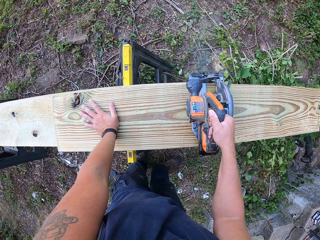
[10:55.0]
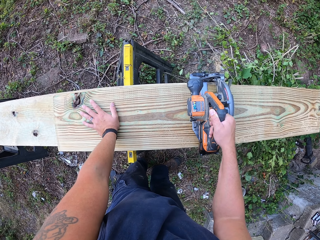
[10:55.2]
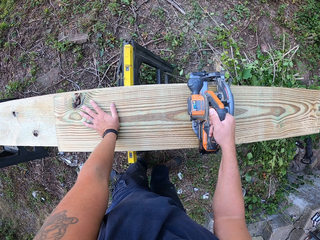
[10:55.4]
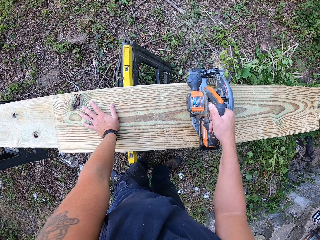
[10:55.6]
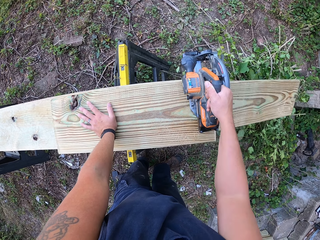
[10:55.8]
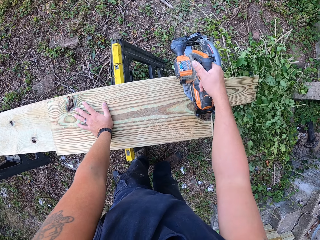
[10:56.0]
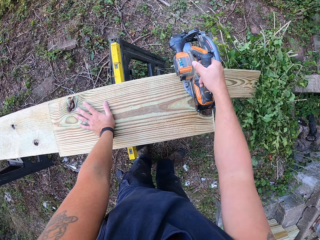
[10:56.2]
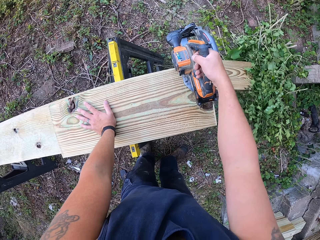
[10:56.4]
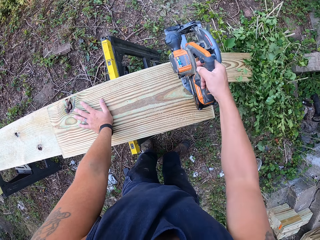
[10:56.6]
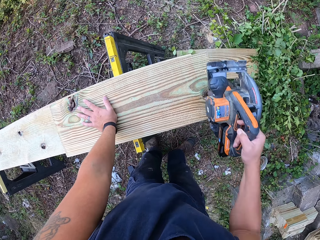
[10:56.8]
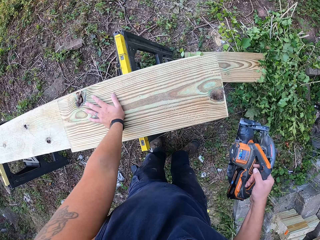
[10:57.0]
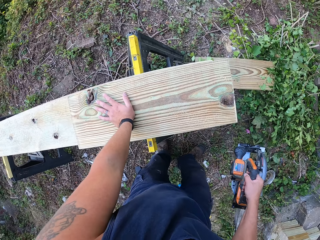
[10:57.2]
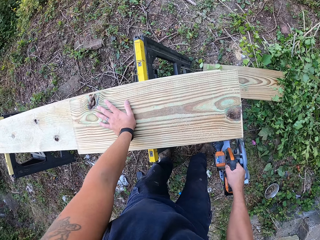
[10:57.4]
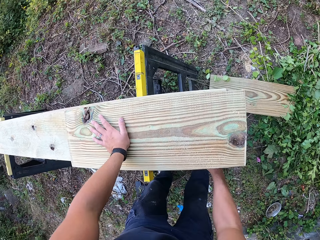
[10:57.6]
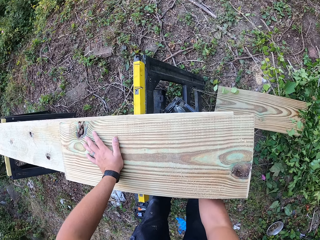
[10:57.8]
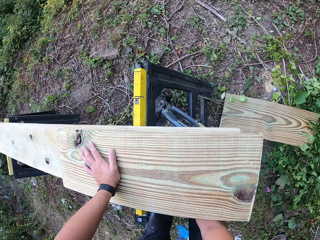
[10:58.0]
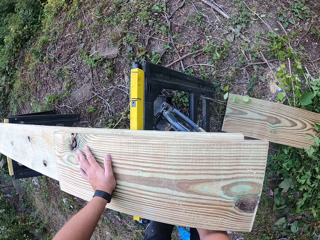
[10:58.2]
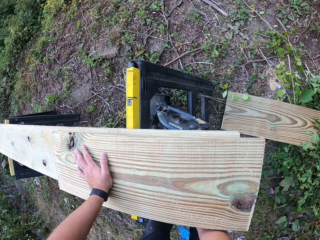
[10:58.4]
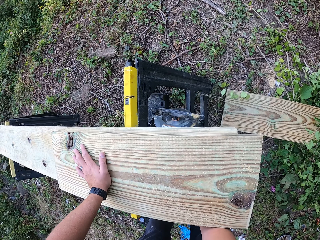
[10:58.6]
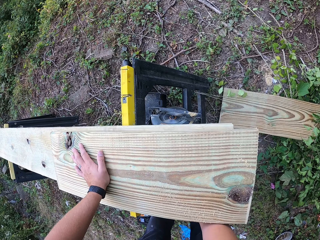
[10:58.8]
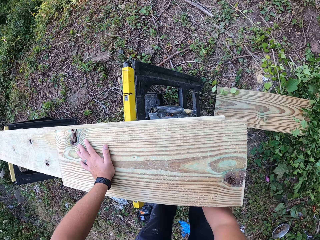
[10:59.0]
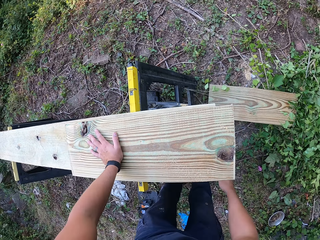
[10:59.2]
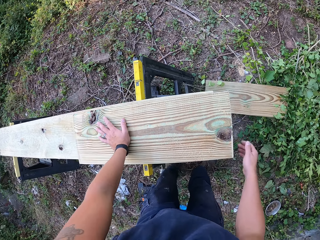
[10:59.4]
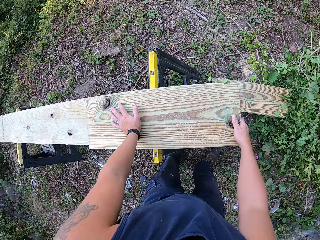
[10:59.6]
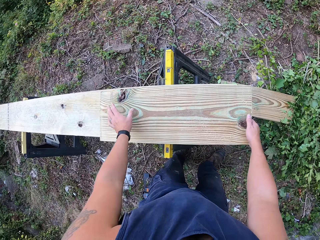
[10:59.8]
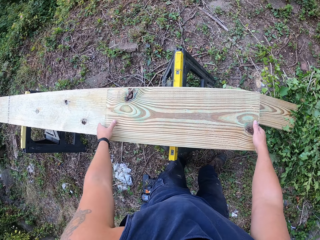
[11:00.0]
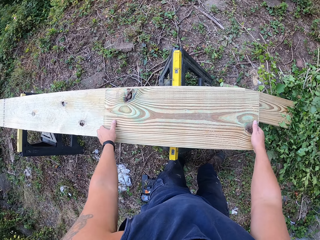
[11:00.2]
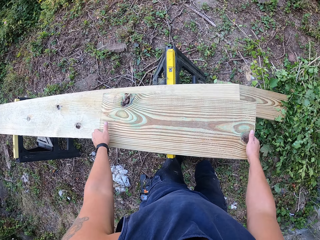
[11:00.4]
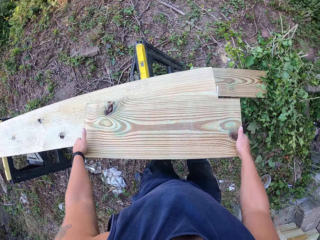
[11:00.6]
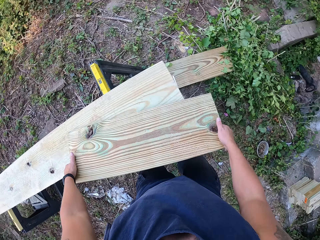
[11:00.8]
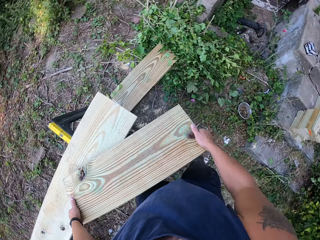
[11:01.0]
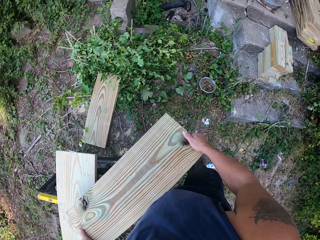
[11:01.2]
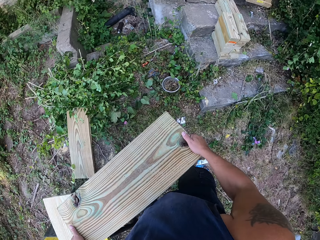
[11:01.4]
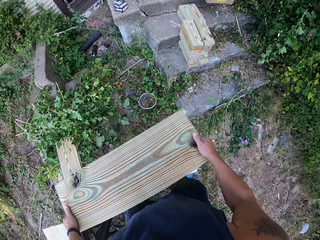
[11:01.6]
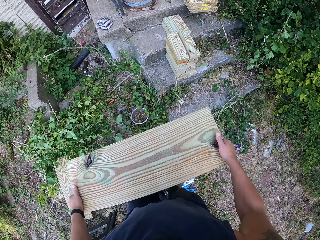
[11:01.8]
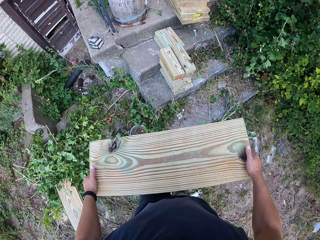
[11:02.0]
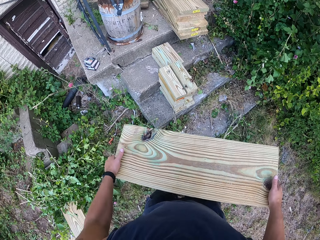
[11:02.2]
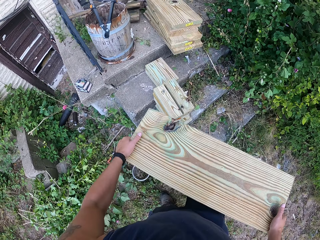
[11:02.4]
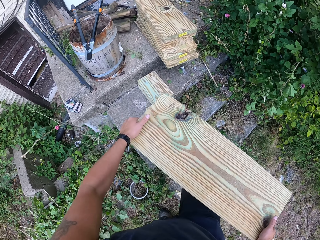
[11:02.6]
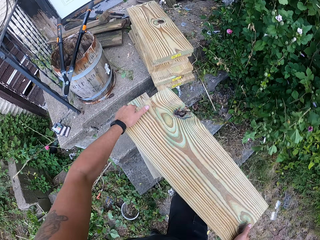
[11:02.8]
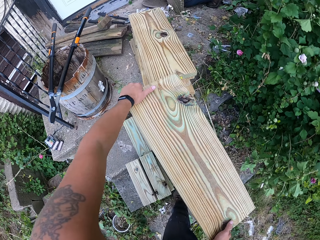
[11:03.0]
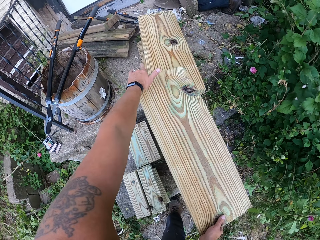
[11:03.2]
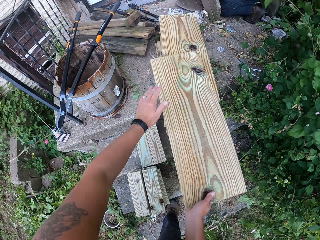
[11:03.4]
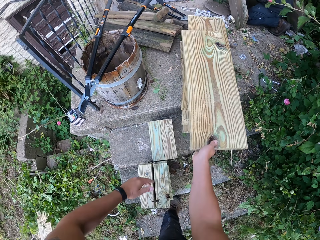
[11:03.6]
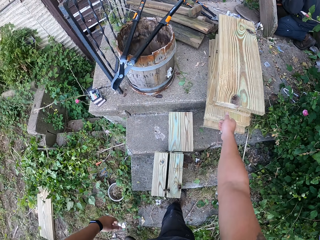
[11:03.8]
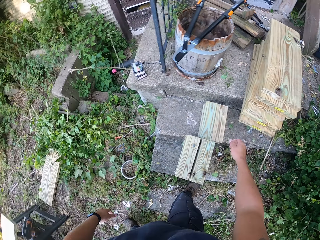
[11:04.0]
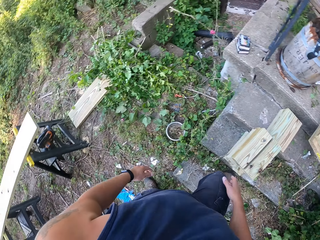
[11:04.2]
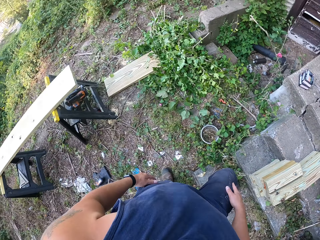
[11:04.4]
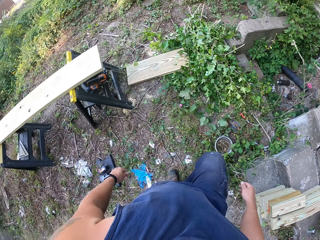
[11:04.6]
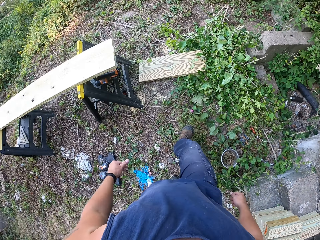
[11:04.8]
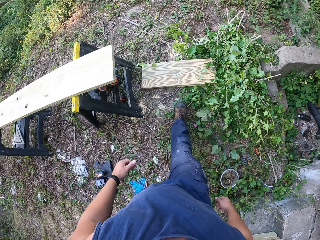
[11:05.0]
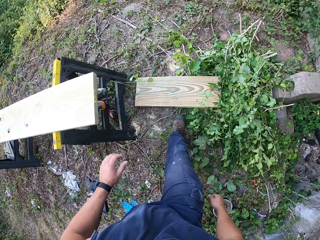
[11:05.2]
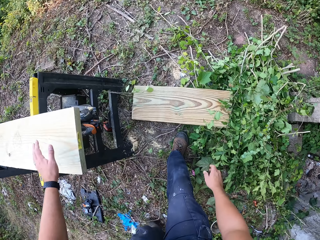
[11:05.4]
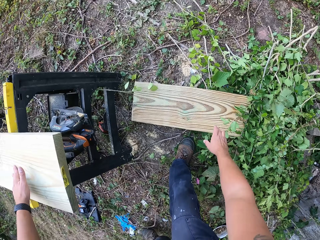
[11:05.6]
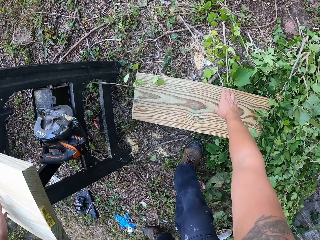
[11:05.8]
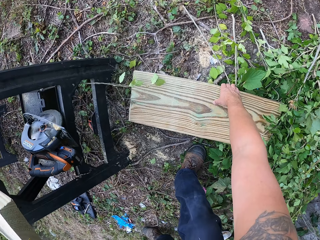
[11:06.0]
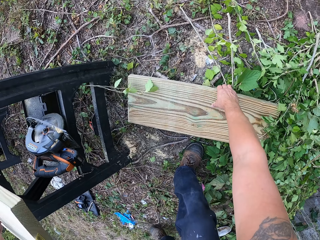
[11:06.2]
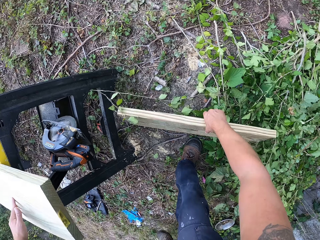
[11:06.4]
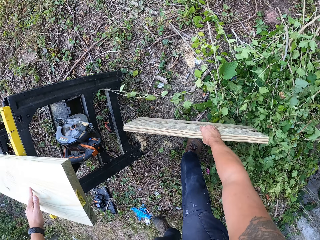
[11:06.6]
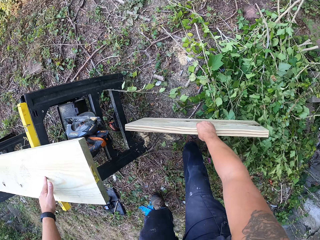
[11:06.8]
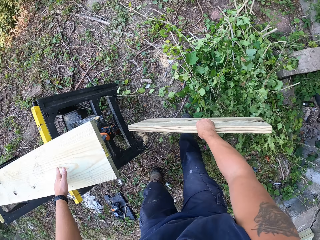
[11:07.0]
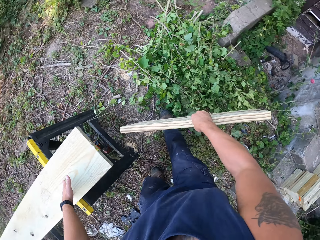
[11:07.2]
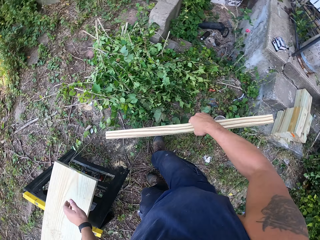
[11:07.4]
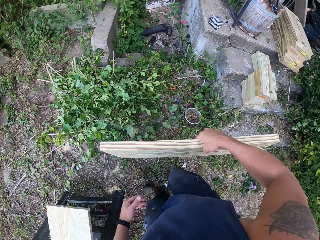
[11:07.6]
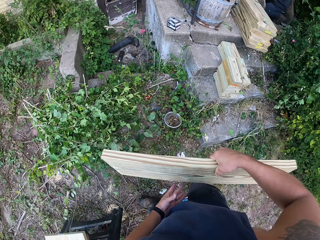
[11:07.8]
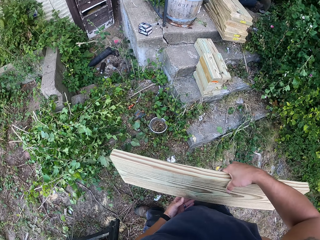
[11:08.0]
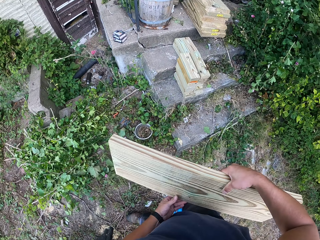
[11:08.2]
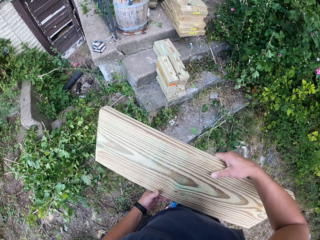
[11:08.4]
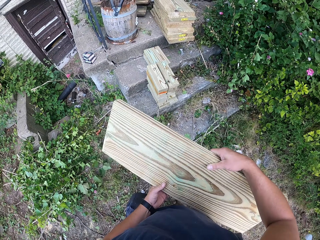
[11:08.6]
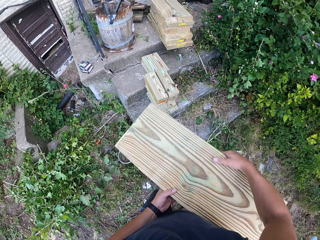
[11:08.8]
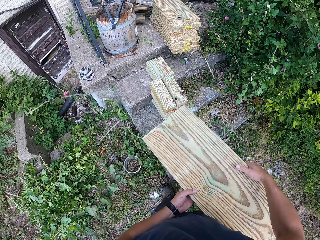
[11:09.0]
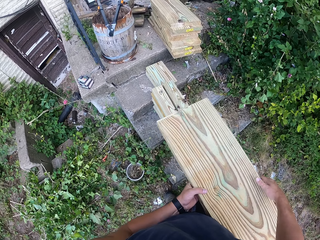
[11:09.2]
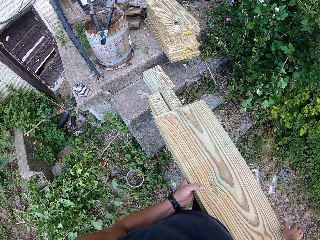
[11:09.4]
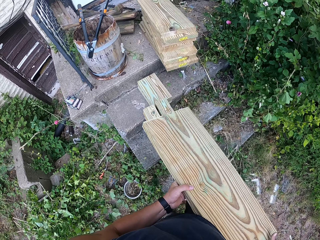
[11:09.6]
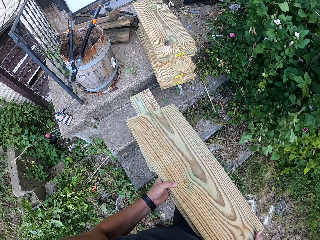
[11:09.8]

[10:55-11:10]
The camera wearer holds the jig saw or circular saw. He carries the circular saw from the wood on the other wood on the lift with his right hand. He drops the circular saw on another step on the lift with his right hand. He carries the wood from the other wood on the lift with both hands. He holds the wood with both hands. He drops the wood on the woods on the stairs with both hands. He picks the wood from the ground with his right hand. He holds the wood in his right hand with his left hand.

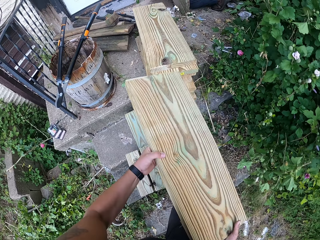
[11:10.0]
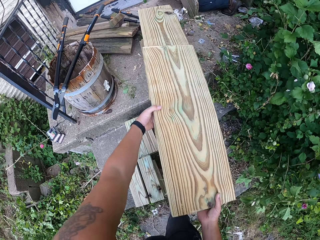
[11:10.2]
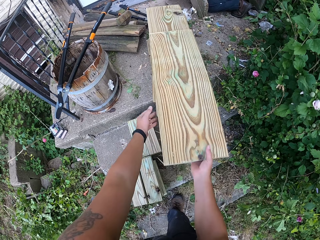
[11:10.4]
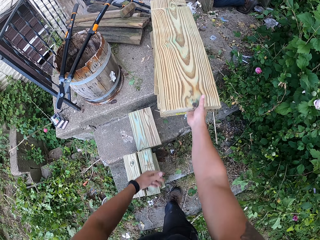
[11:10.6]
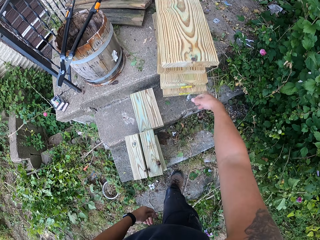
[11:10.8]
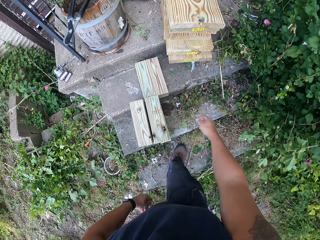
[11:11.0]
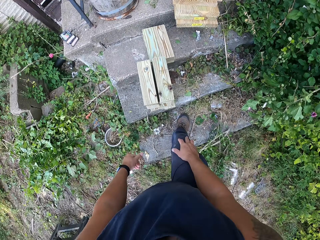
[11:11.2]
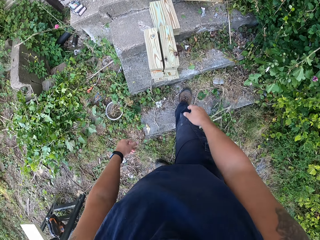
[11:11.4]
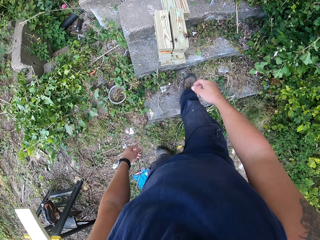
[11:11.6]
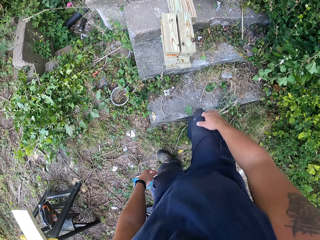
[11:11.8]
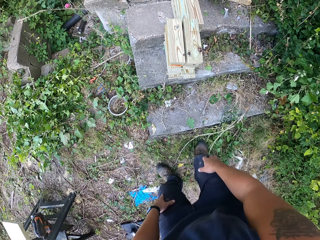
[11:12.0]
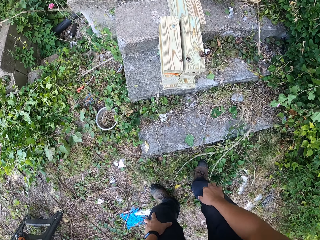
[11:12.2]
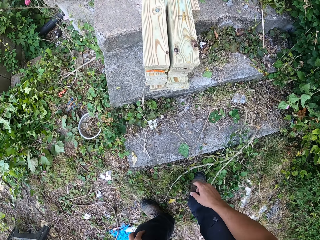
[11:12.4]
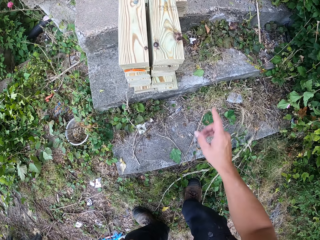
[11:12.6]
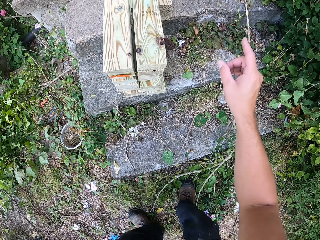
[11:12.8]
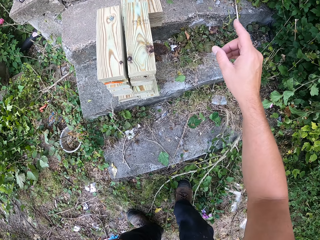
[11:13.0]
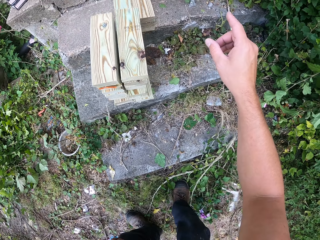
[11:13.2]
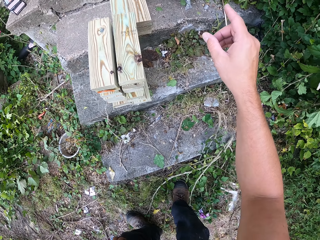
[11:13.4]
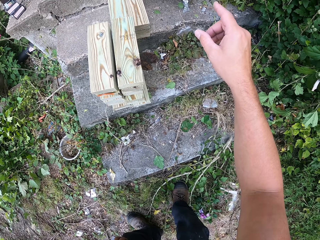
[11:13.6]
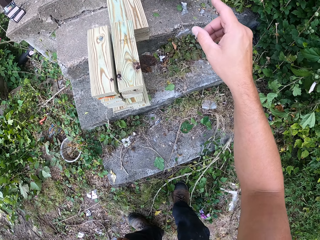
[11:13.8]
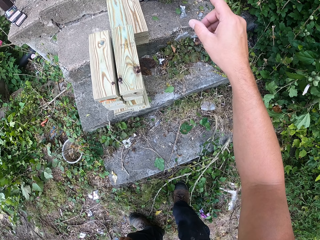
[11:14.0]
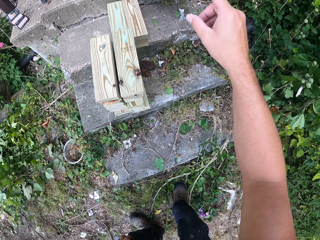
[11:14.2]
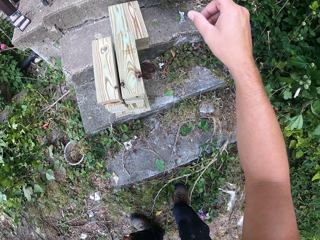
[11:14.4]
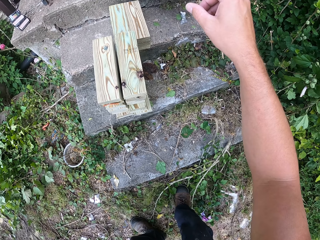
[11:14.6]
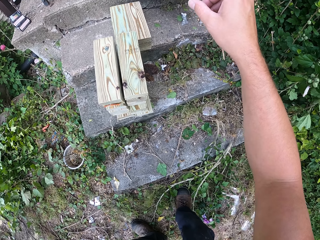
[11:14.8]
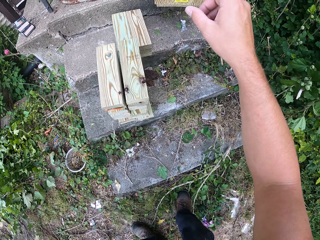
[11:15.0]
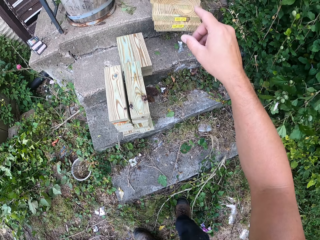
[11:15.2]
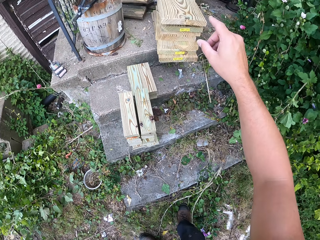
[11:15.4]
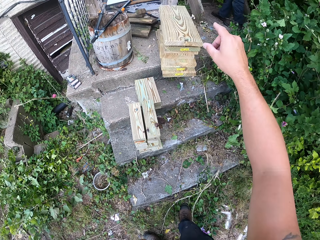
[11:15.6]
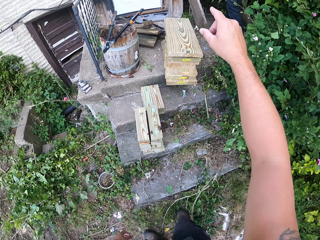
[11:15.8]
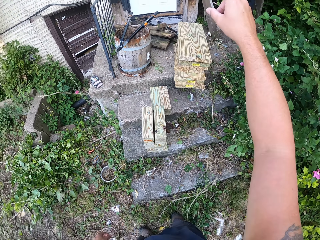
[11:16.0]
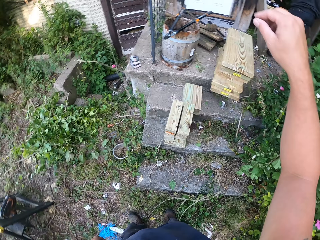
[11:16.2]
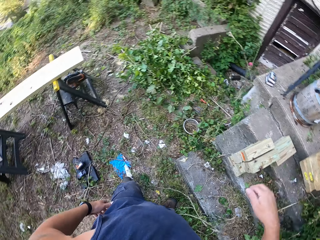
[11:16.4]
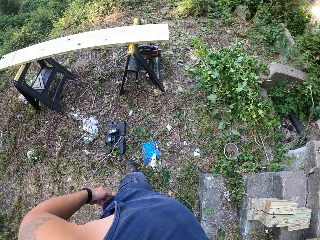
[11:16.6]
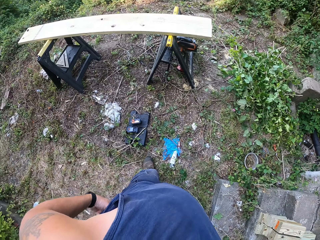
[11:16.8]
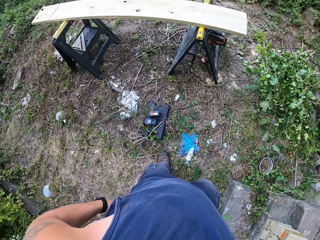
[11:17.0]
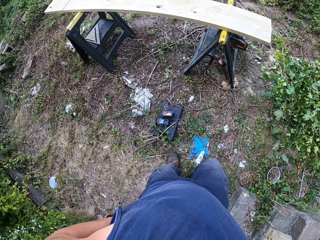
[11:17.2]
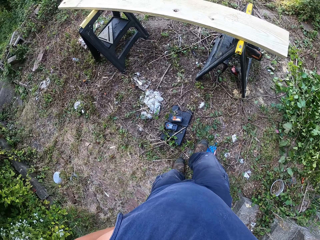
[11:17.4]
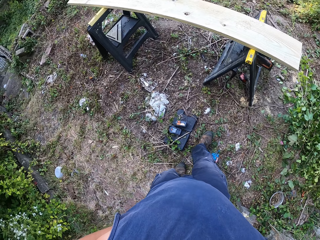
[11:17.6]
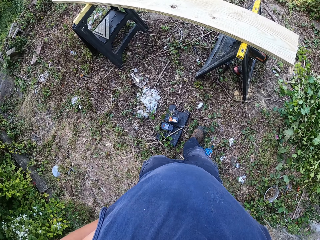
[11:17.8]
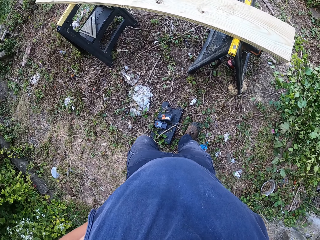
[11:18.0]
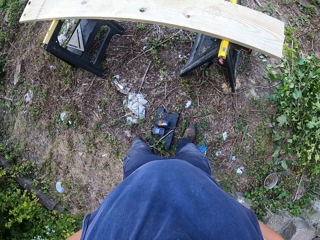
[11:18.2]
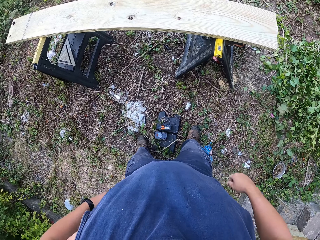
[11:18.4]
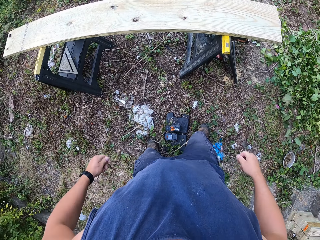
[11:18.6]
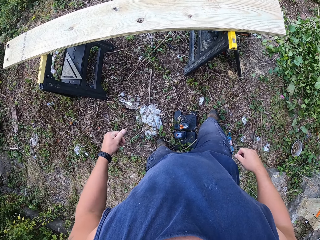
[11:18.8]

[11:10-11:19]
The camera wearer drops the wood on the woods on the stairs with both hands.
